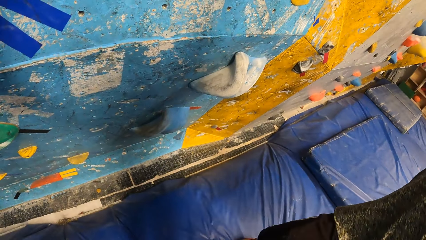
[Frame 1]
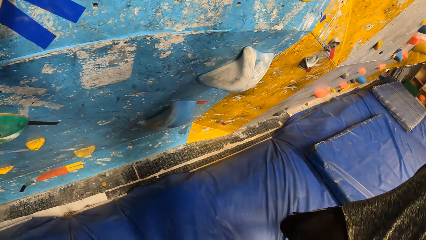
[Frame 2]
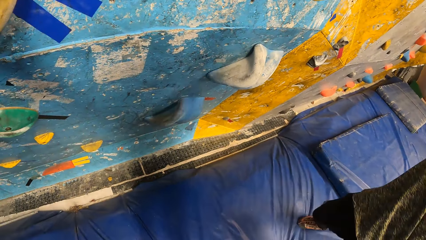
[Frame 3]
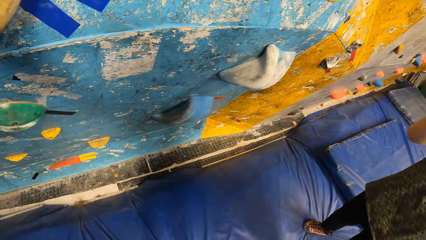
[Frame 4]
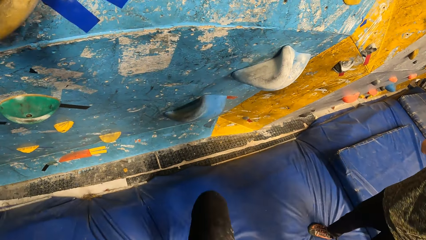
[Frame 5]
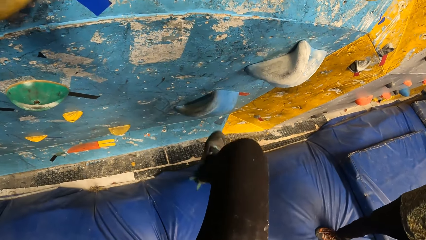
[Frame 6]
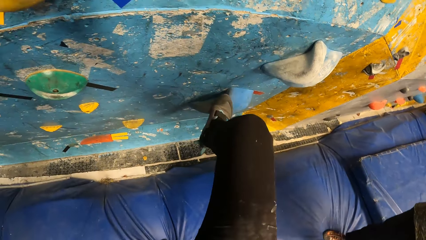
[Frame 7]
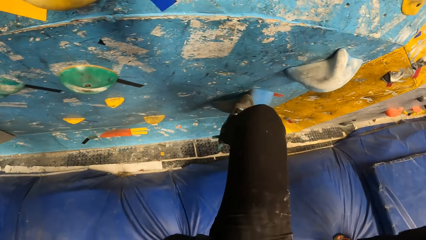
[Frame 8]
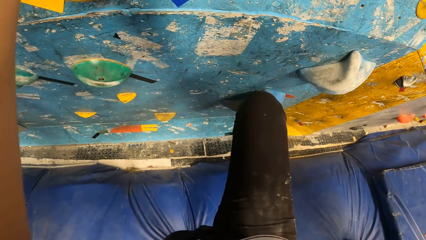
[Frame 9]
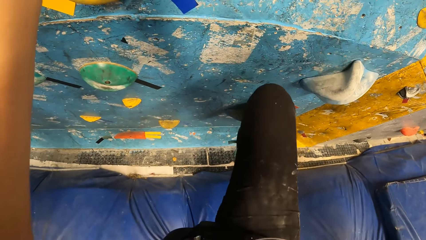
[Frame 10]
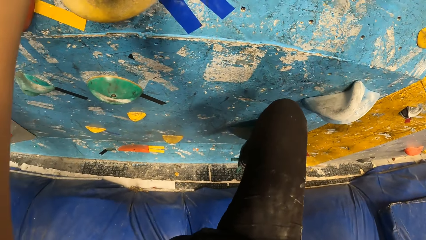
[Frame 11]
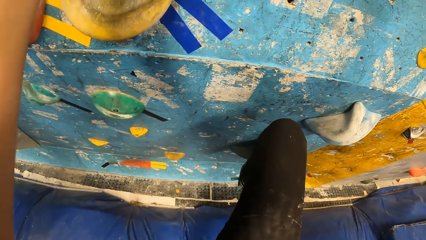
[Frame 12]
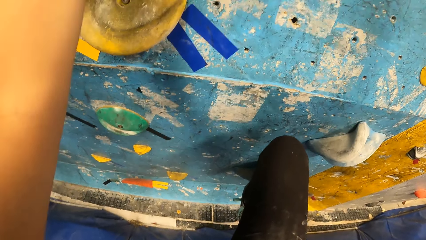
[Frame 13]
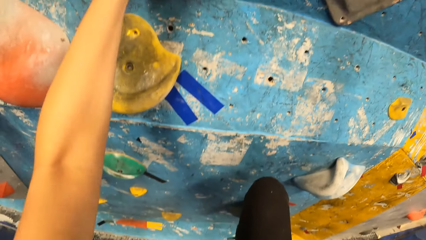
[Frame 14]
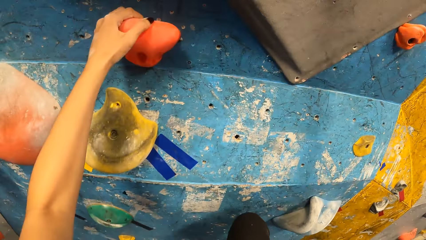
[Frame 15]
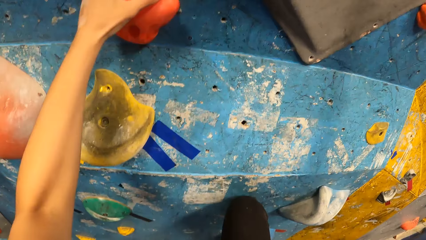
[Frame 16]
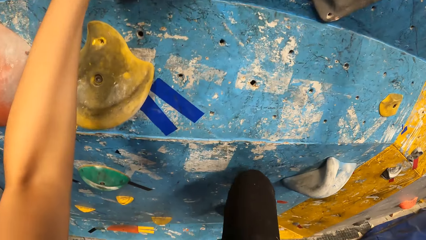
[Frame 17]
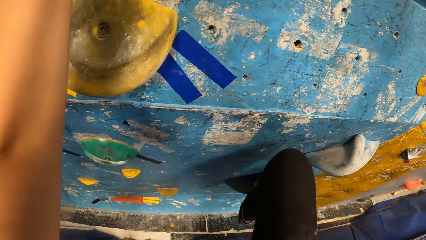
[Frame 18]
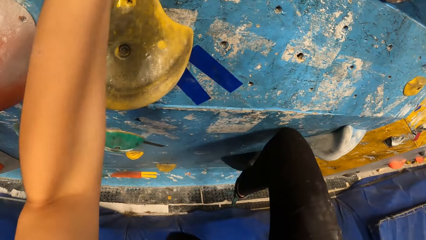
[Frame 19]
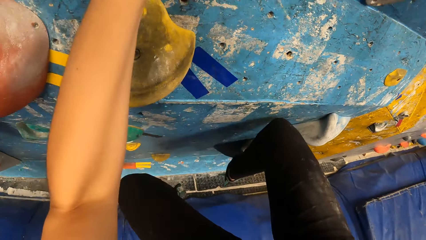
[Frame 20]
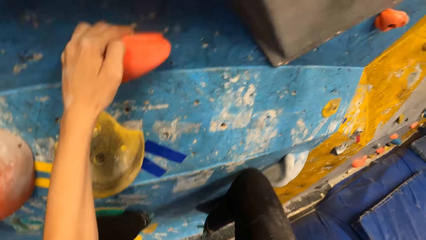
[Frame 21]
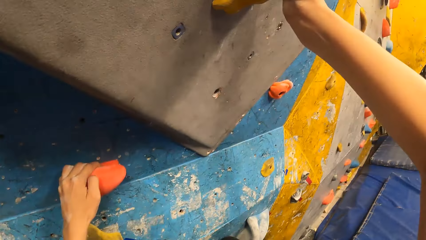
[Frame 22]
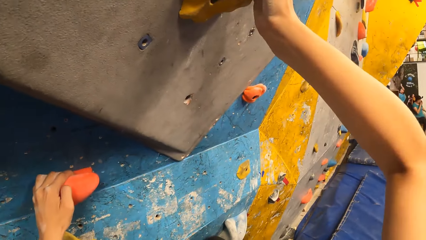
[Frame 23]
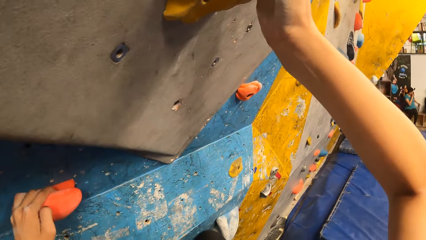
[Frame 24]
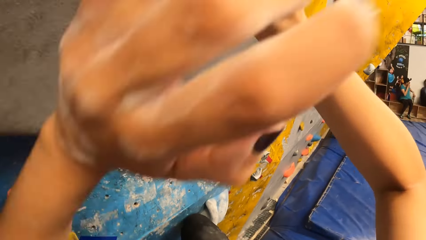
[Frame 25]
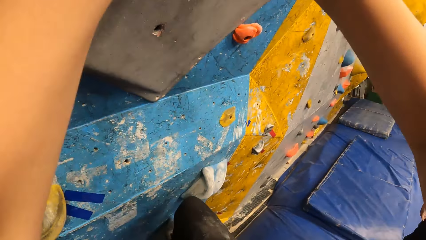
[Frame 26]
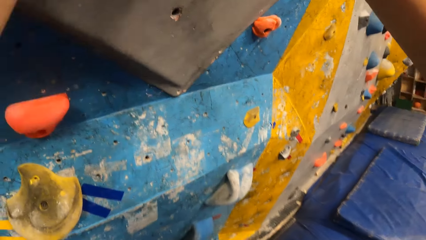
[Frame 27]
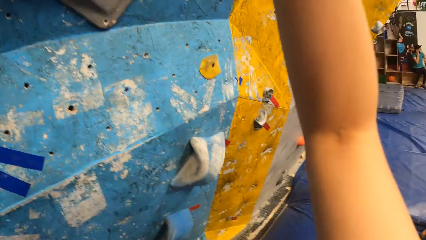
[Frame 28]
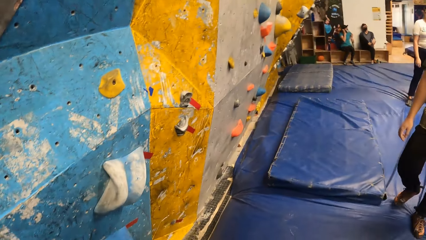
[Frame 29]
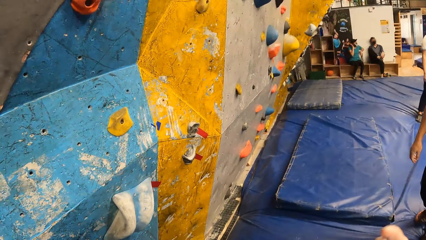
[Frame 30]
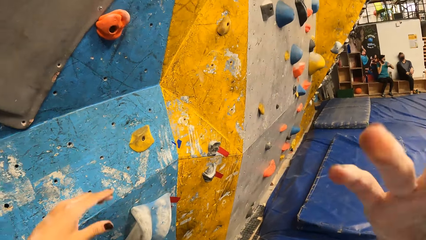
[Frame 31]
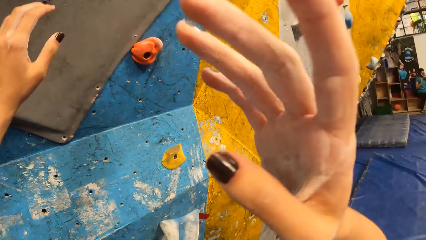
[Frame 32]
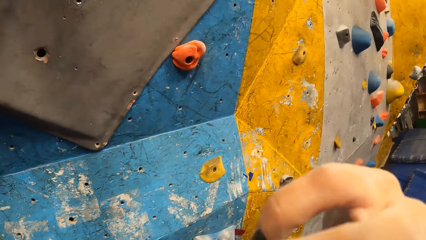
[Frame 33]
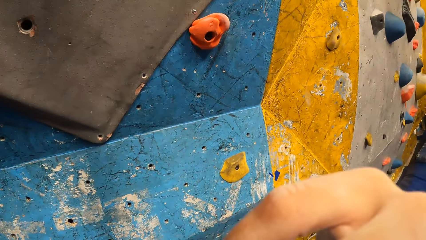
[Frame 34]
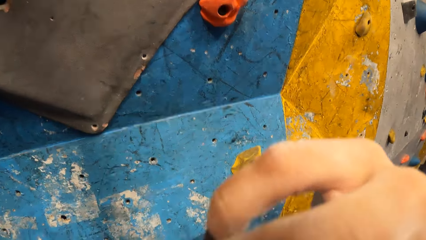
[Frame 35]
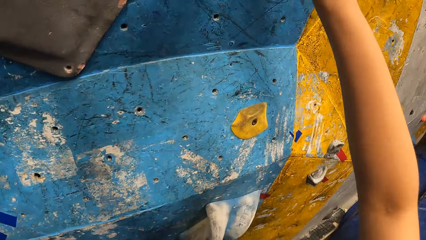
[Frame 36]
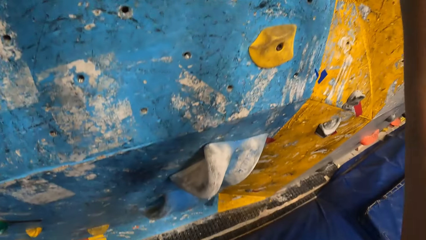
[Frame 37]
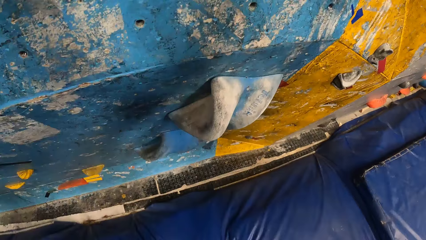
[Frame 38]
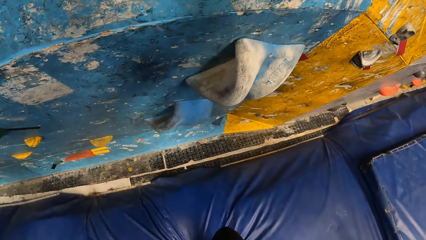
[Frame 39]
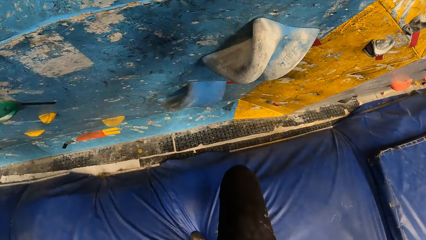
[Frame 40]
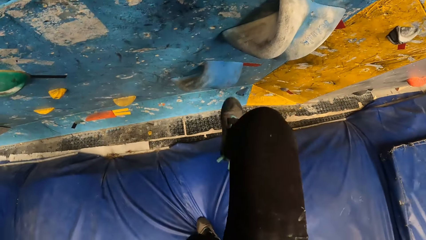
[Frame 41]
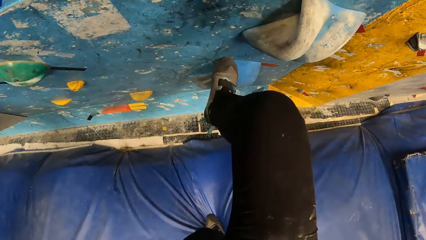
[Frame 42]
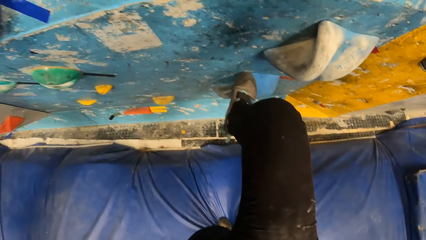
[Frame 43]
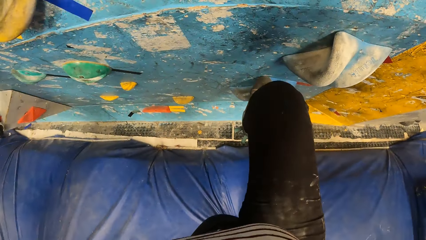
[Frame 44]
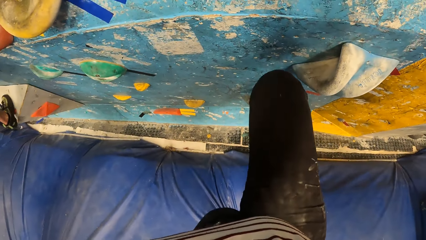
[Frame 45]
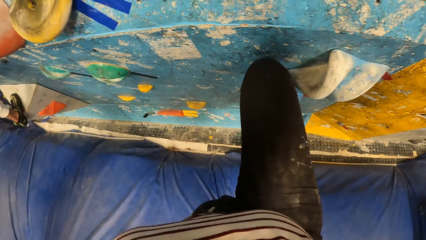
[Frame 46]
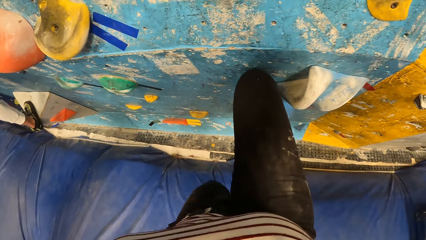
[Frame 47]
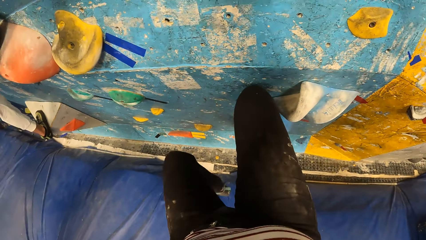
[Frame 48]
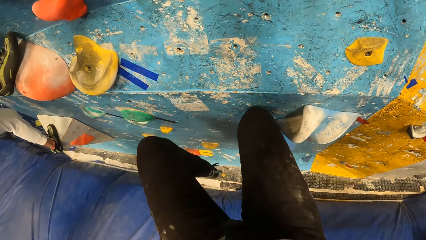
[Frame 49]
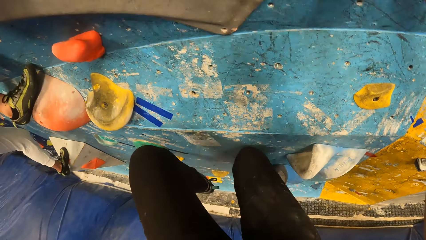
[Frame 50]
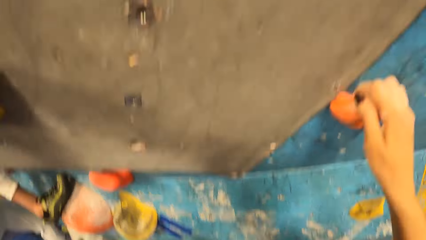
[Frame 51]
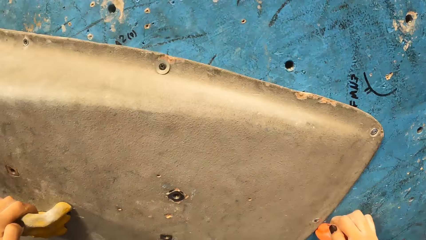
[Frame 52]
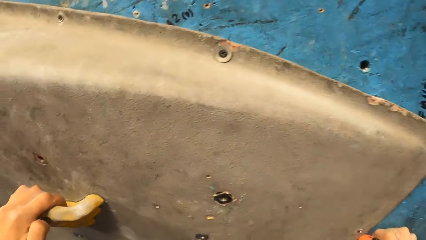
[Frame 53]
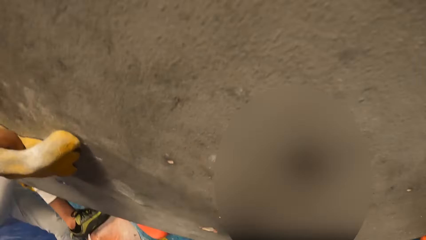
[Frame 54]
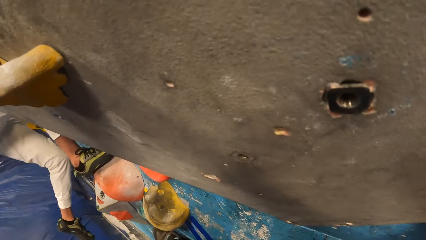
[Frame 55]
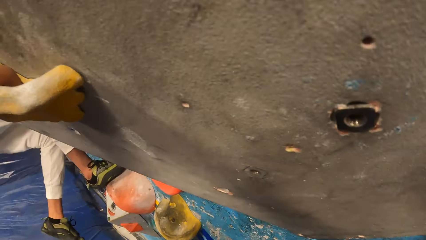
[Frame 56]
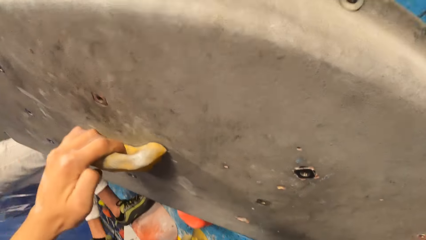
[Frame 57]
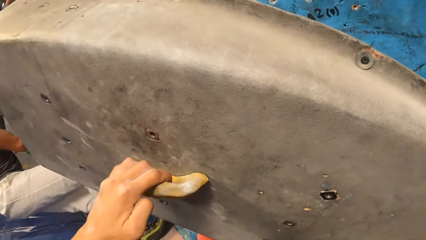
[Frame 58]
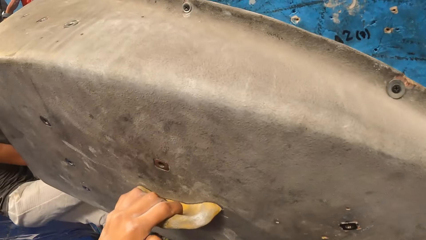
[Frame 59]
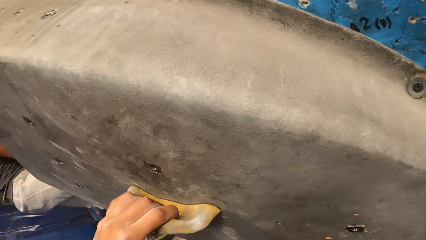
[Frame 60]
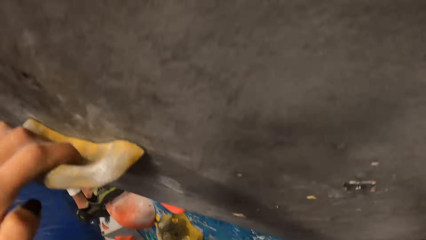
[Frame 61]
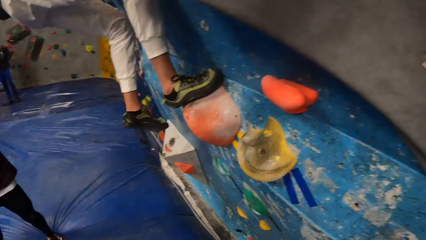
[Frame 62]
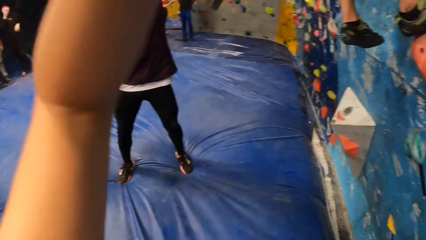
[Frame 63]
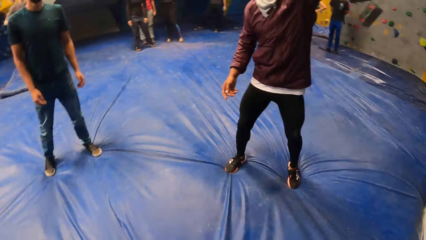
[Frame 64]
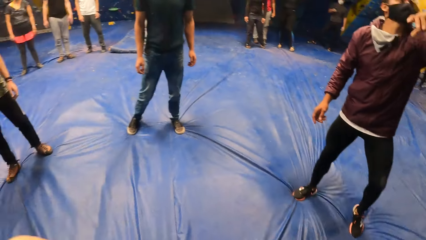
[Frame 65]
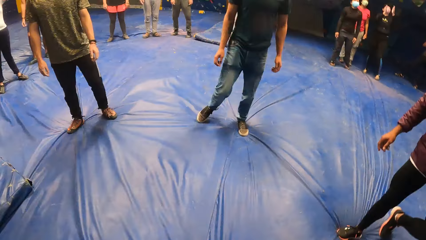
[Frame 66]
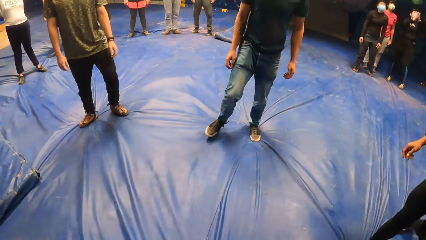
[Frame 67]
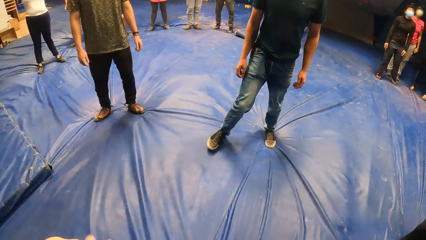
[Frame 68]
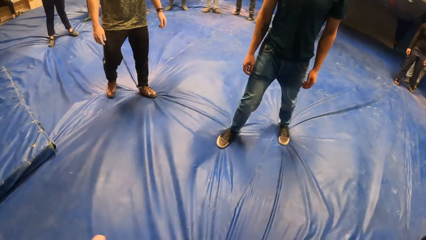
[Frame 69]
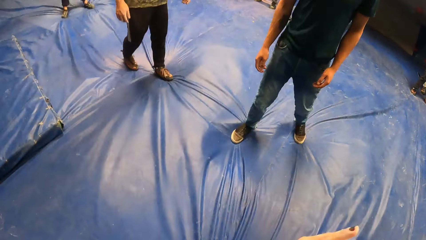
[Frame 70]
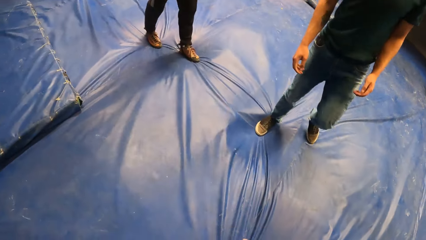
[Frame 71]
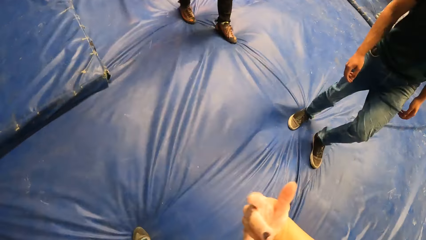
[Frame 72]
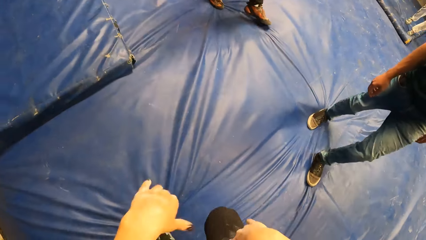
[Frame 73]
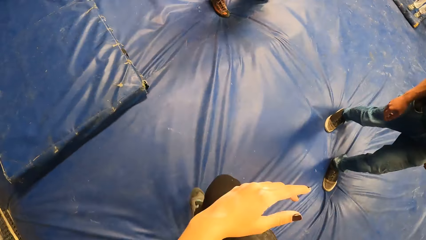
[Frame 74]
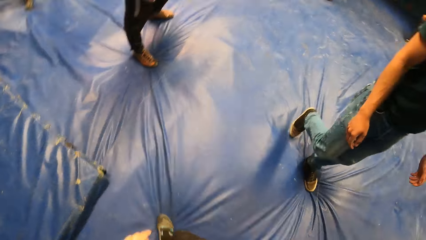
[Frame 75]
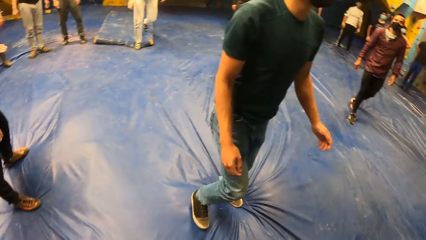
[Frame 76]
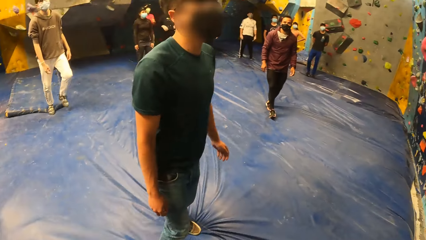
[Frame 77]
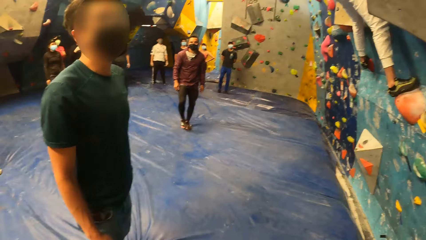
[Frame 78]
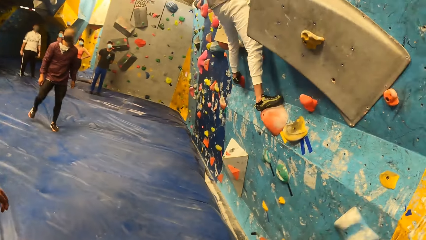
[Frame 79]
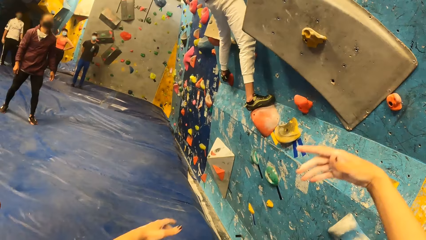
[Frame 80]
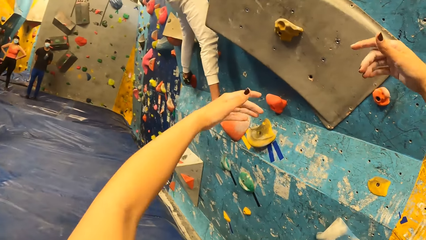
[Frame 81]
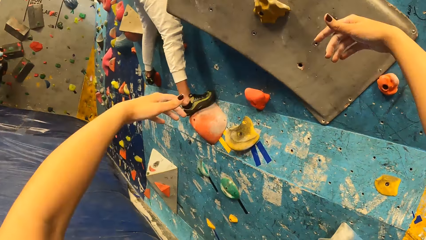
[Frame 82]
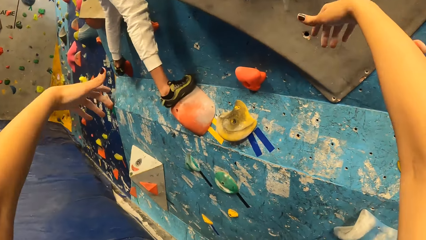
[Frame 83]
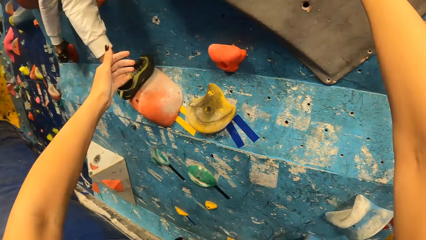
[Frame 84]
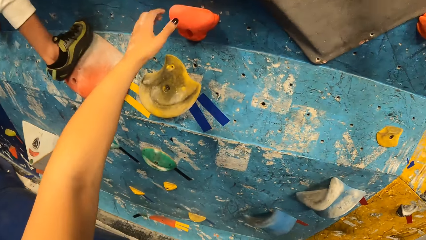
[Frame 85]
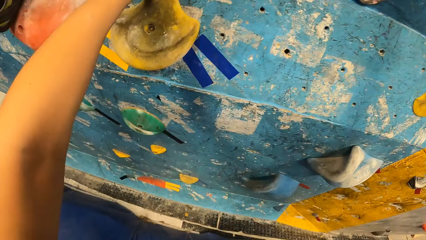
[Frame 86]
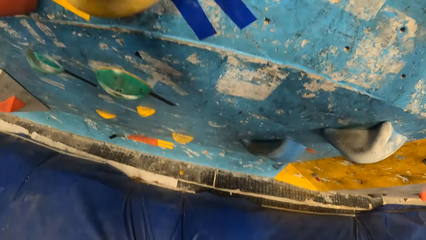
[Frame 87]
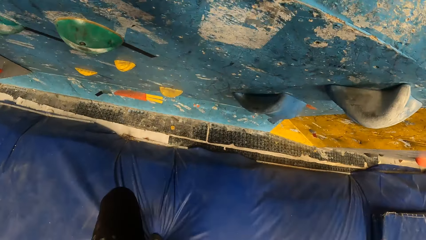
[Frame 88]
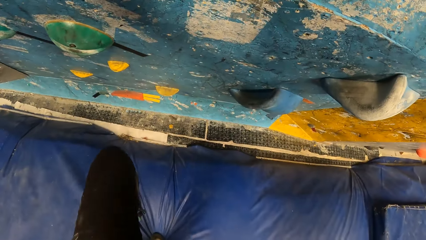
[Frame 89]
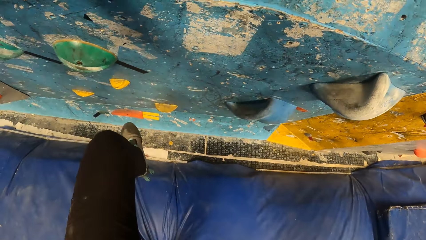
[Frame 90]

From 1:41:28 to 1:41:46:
The camera wearer falls to the ground. They climb the climbing wall again. They fall to the ground. They look around. They turn away from the climbing wall.
